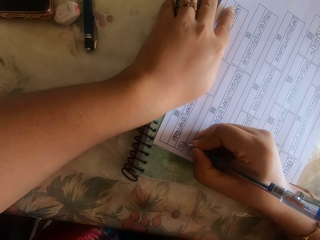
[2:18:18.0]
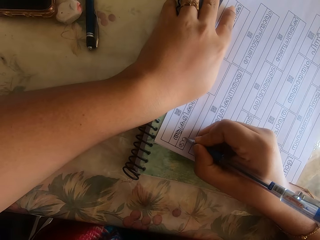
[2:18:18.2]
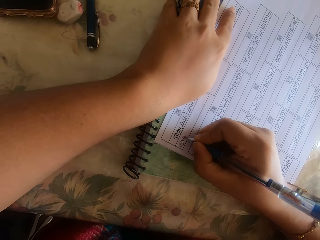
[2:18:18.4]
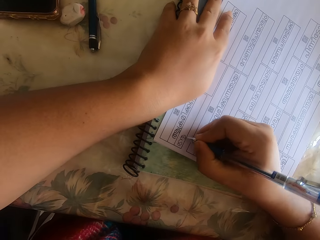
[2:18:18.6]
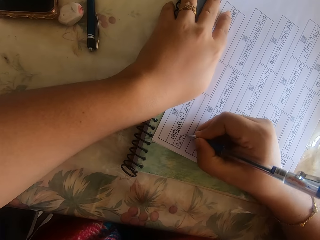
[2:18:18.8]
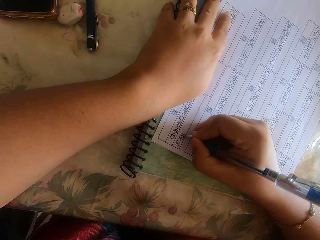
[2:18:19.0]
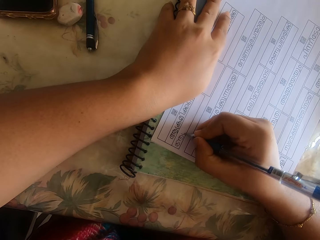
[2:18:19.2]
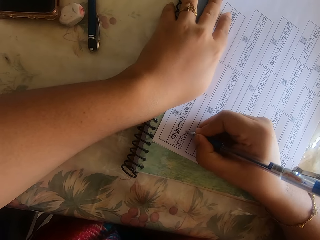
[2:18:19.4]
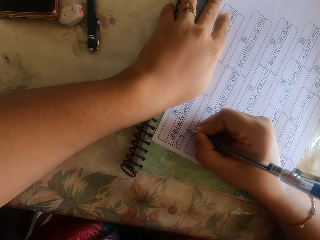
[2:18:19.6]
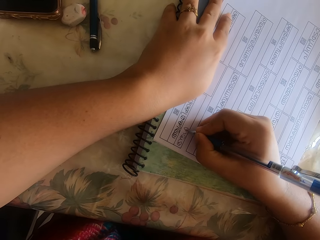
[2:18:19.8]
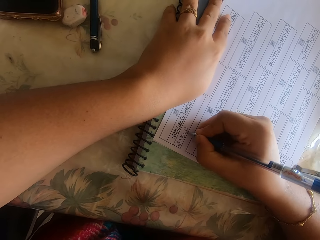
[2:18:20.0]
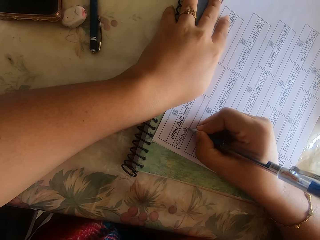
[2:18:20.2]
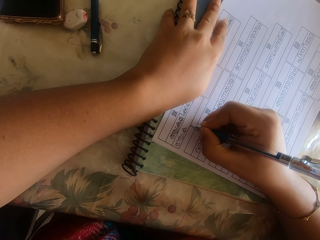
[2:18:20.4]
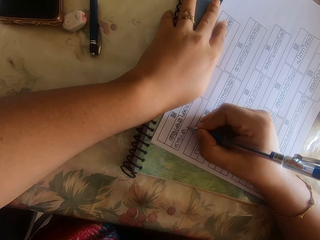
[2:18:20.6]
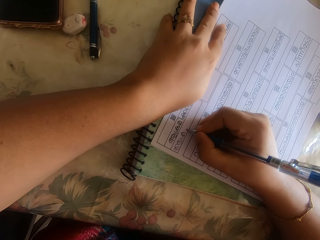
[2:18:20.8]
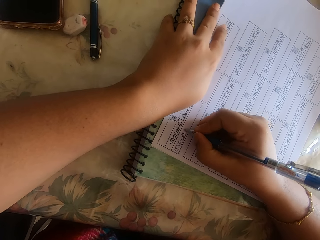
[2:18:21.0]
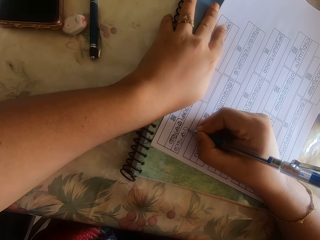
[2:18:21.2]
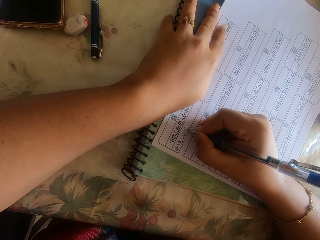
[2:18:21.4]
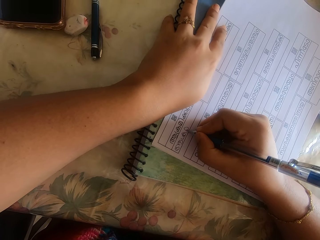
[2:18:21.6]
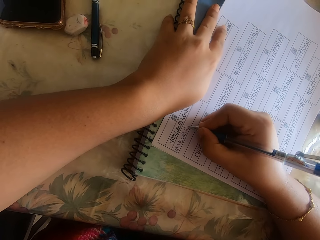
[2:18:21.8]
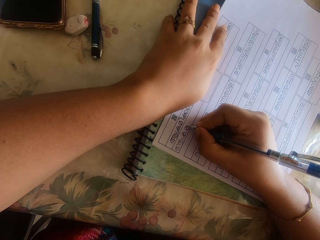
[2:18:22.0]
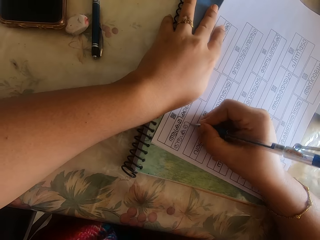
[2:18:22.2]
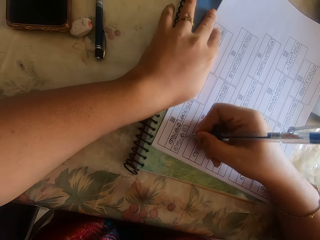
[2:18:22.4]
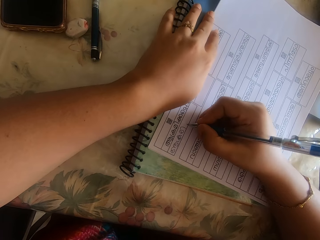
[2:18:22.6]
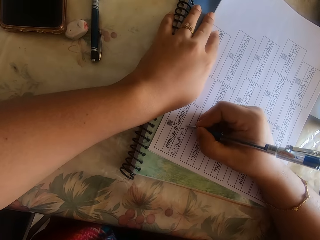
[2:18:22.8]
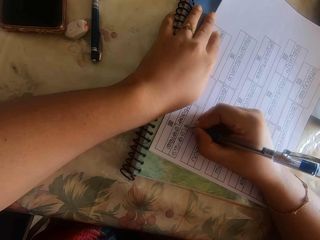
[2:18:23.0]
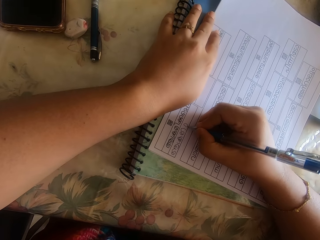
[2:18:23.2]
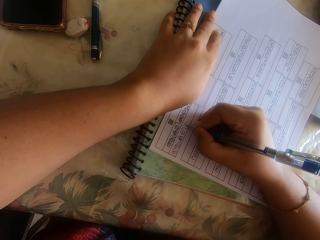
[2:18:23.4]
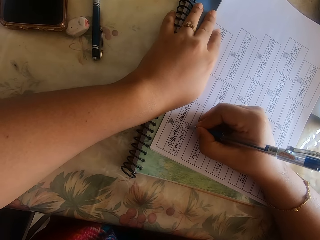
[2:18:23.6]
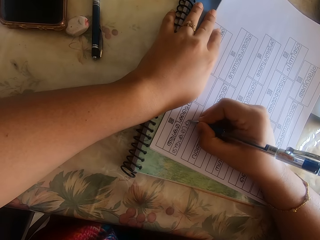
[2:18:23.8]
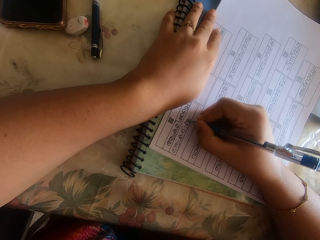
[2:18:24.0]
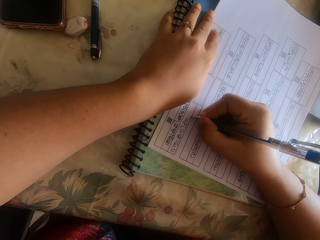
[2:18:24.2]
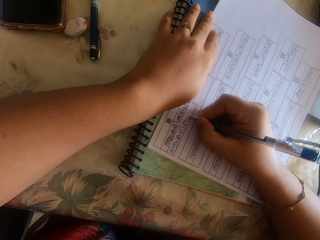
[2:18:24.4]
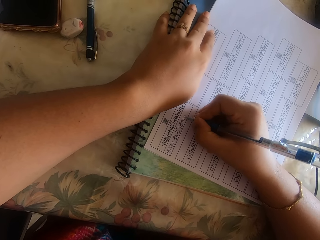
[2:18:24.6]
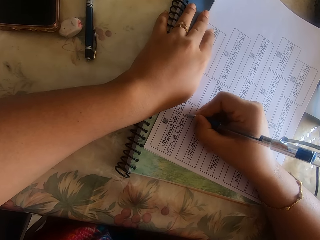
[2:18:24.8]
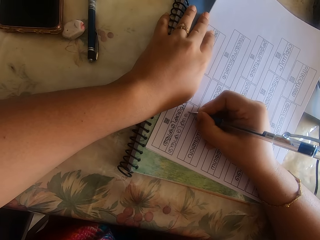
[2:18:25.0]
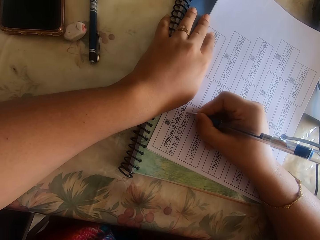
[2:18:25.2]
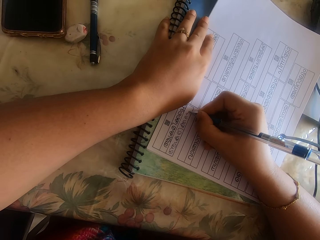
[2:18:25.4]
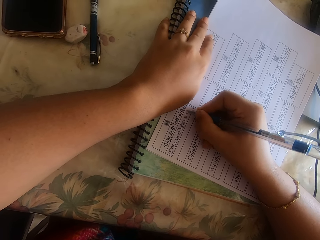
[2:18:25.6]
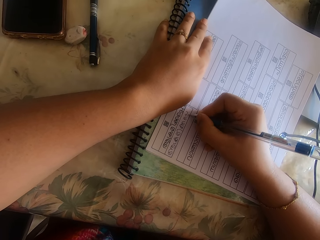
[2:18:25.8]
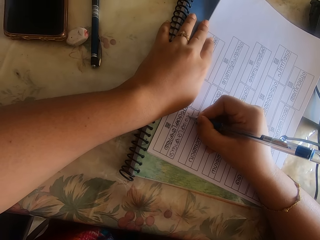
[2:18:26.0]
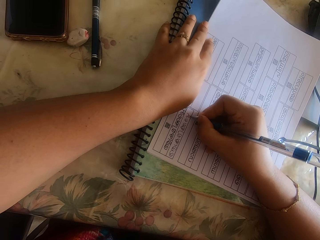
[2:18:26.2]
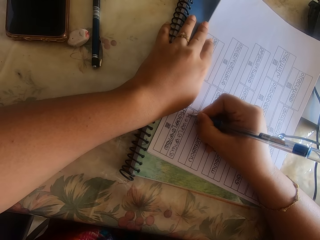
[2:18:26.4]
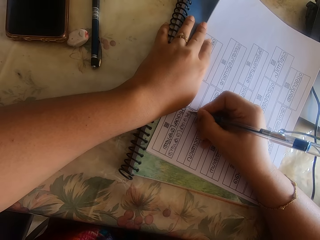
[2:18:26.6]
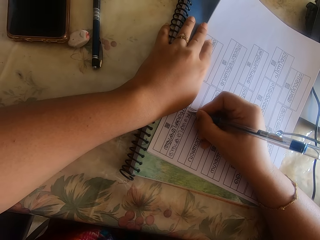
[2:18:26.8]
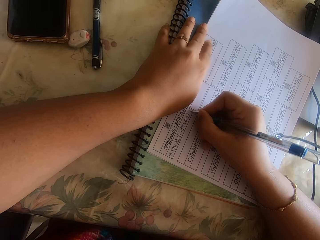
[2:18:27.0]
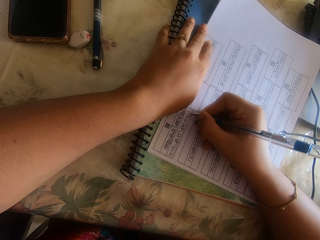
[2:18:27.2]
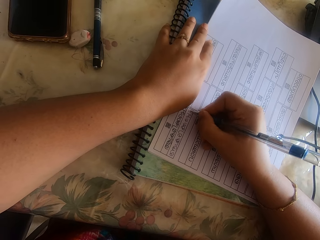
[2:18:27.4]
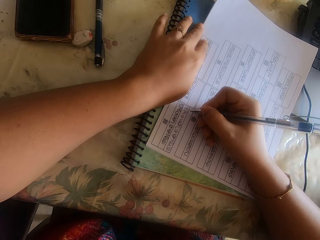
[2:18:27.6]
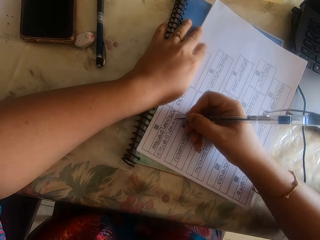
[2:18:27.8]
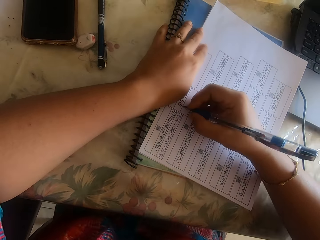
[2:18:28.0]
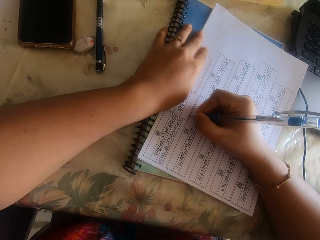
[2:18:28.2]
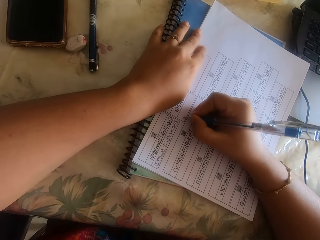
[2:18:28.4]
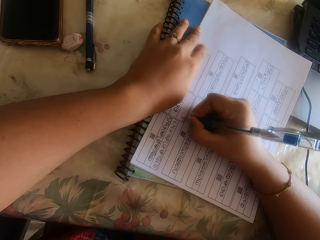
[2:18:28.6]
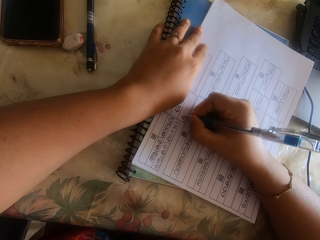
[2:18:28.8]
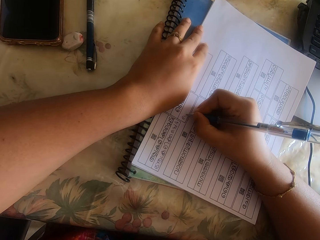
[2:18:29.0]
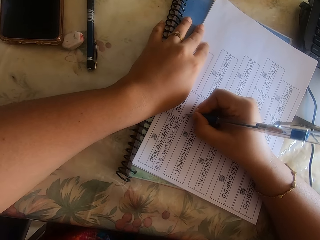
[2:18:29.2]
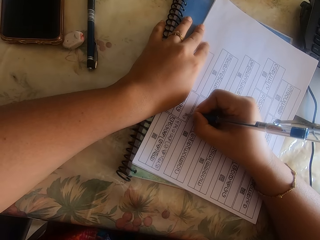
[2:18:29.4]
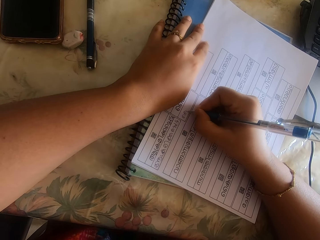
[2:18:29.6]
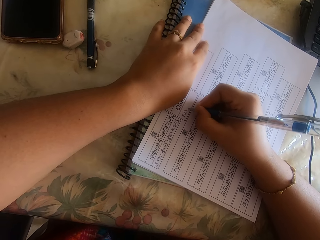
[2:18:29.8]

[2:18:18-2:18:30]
The camera wearer converses with a boy. The boy talks at the background.

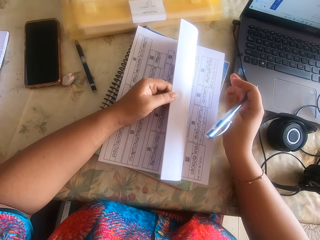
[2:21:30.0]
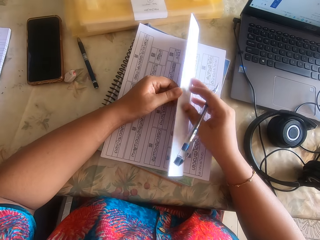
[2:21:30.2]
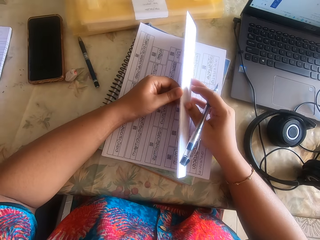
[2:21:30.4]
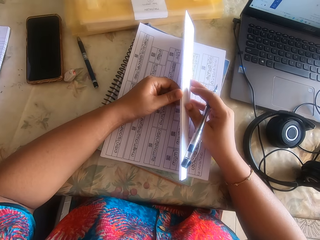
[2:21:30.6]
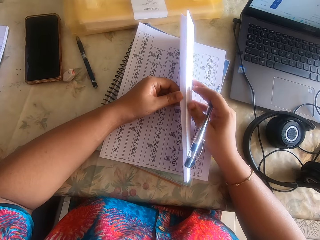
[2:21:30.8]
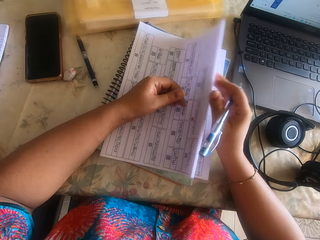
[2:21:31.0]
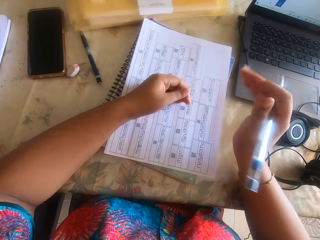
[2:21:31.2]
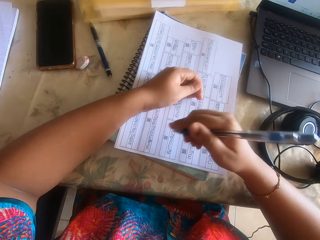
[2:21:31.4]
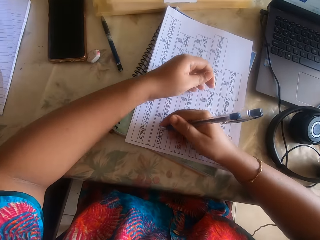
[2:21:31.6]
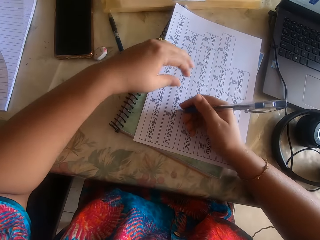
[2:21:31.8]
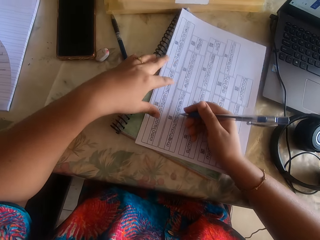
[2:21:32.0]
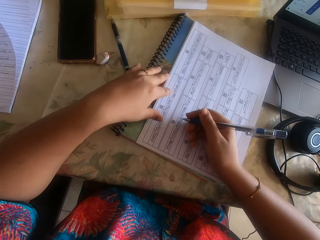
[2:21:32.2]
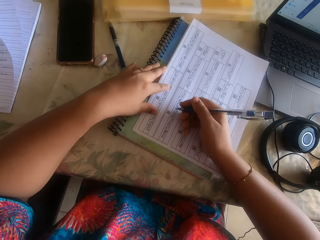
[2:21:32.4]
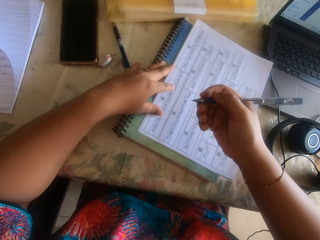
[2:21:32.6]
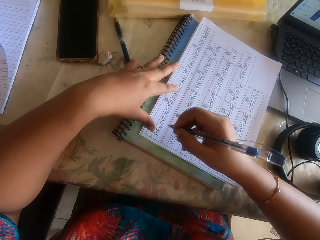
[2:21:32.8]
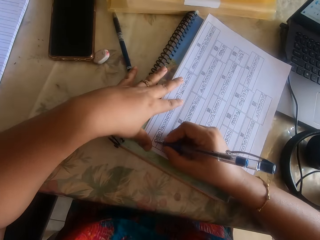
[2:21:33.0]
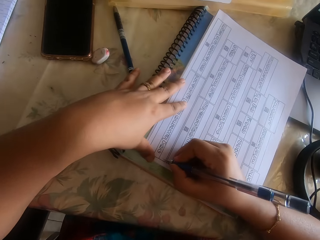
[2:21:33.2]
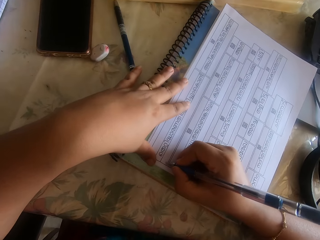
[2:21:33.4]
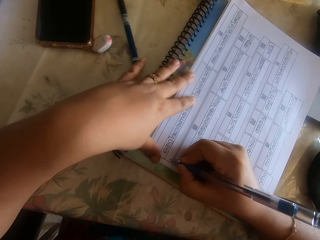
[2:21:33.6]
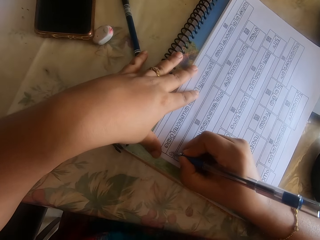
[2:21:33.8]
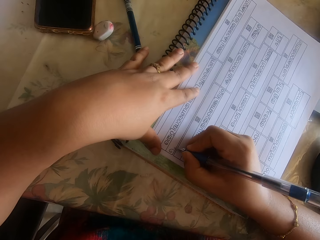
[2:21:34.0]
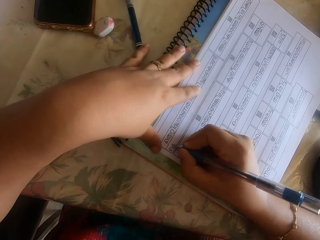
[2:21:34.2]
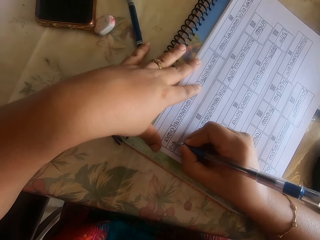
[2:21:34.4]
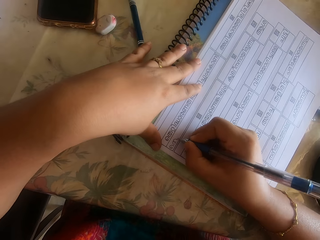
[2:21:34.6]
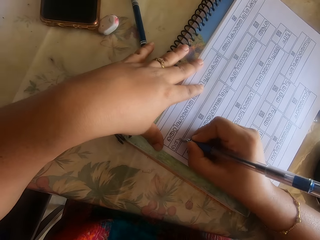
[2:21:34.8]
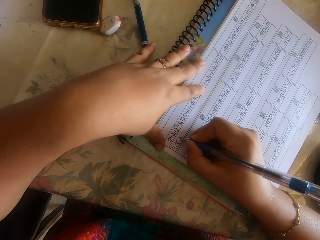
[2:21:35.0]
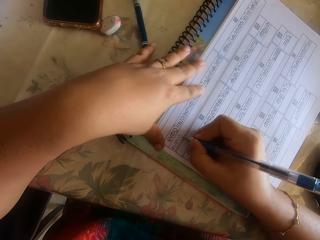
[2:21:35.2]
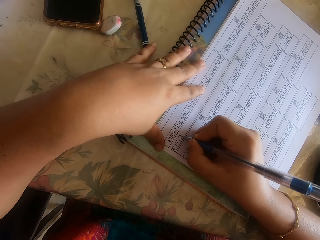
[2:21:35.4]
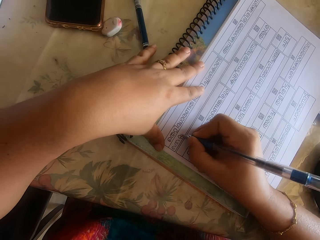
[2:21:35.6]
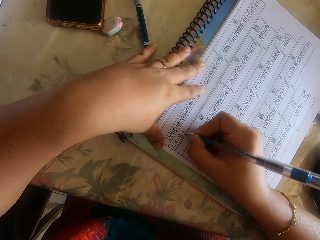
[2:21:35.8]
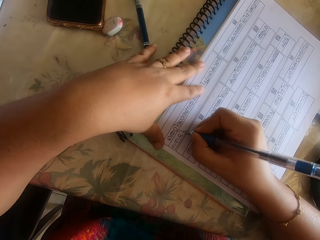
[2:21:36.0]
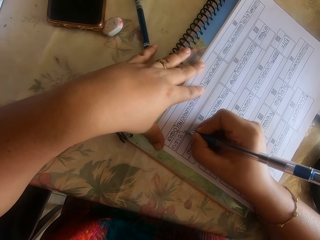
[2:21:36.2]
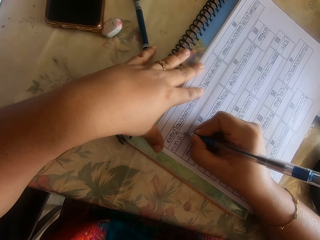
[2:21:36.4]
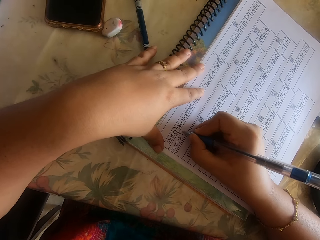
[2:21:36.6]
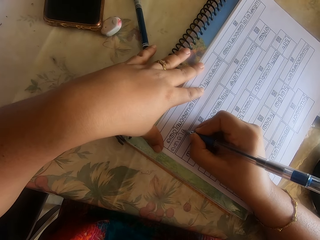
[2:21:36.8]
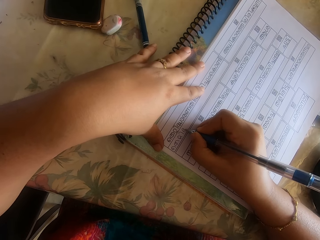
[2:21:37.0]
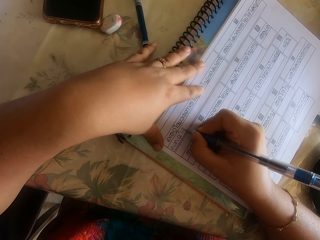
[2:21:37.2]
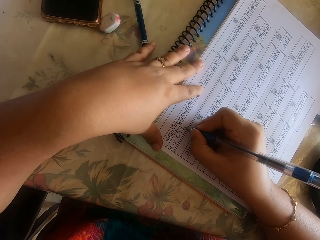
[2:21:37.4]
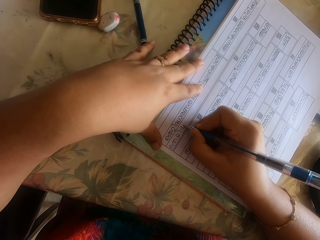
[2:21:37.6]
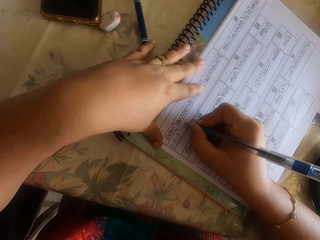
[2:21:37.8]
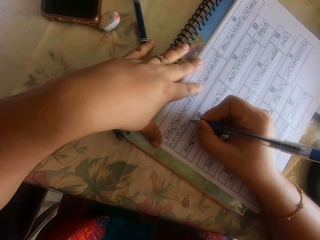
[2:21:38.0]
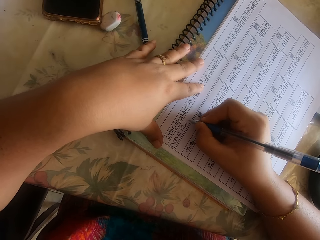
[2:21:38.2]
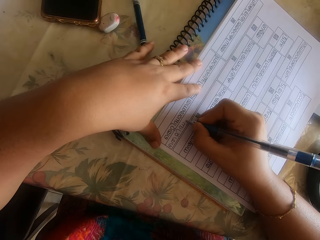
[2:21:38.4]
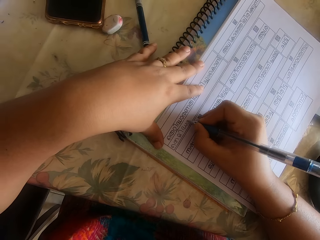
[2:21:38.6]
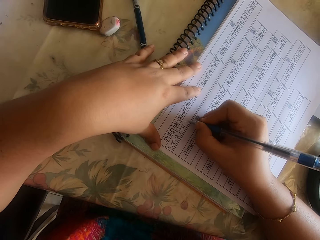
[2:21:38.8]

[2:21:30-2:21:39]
The camera wearer converses with the boy. She writes on a paper on the book on the table with a pen in her right hand while talking.
